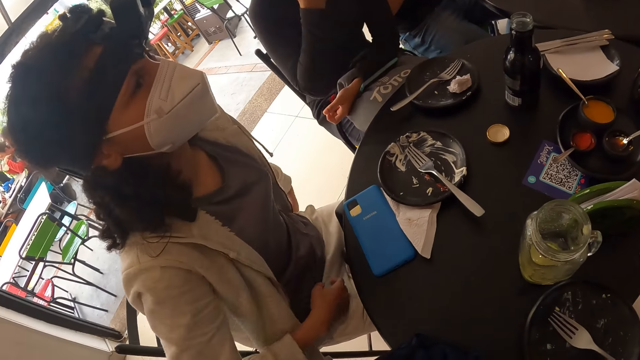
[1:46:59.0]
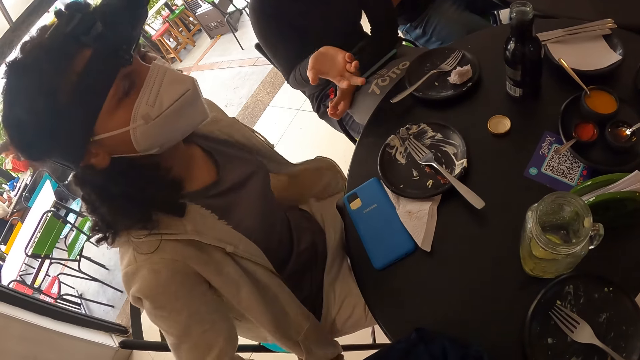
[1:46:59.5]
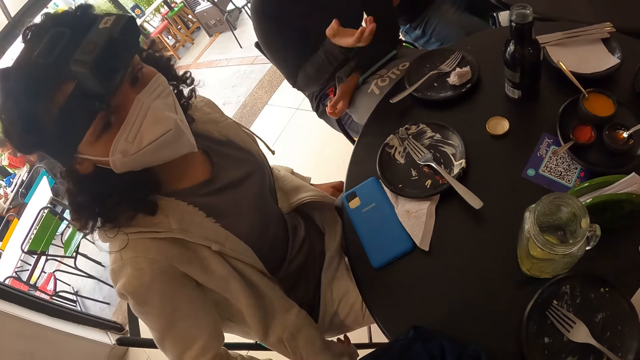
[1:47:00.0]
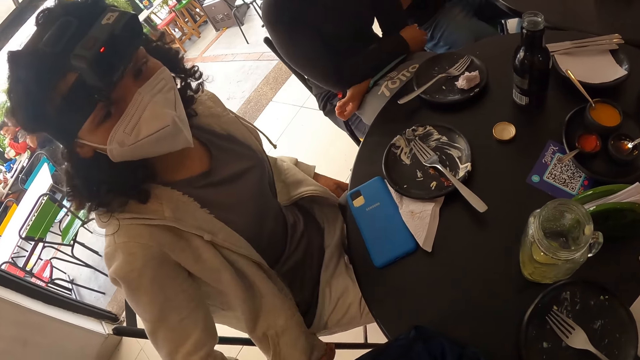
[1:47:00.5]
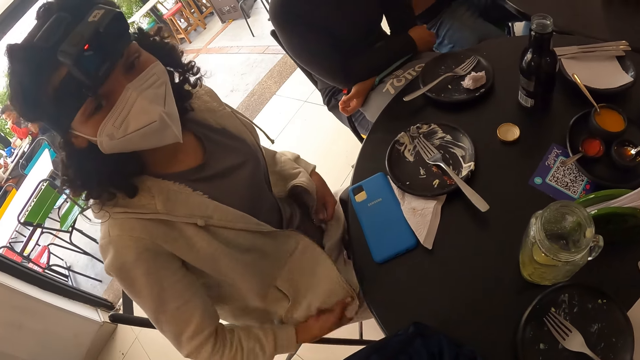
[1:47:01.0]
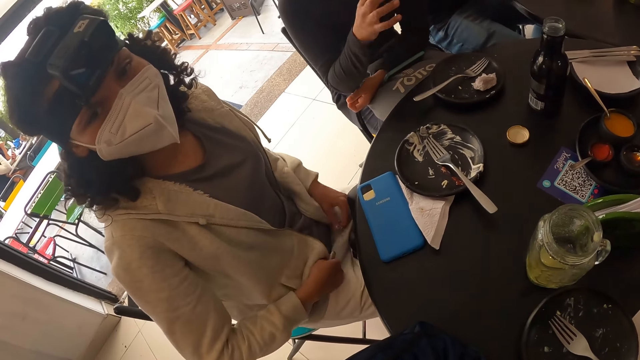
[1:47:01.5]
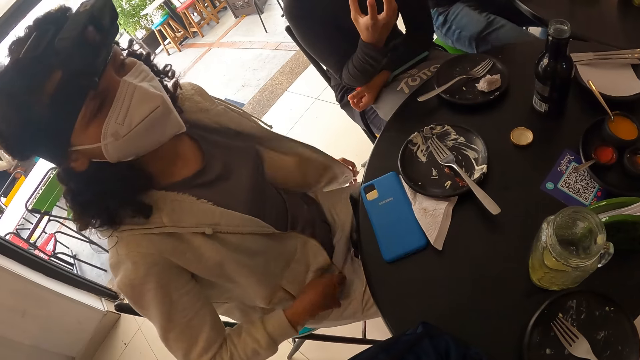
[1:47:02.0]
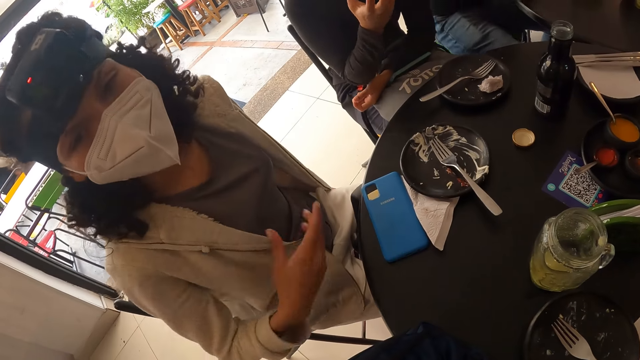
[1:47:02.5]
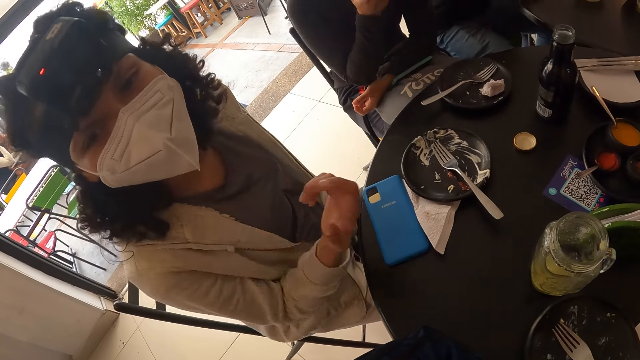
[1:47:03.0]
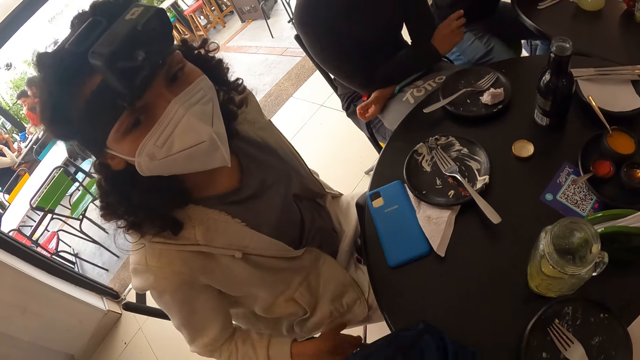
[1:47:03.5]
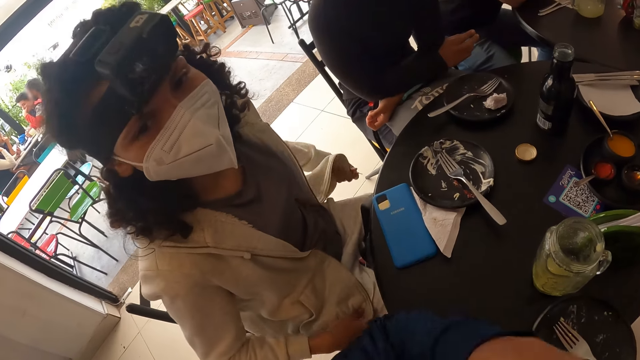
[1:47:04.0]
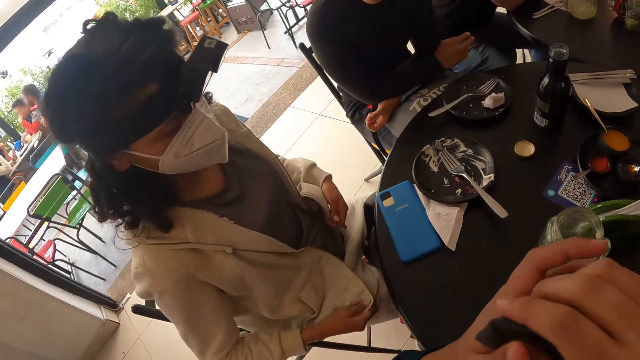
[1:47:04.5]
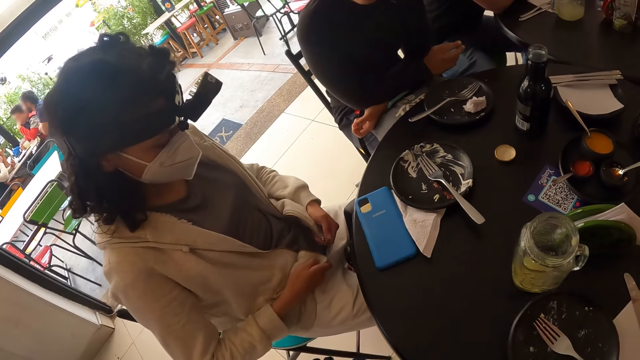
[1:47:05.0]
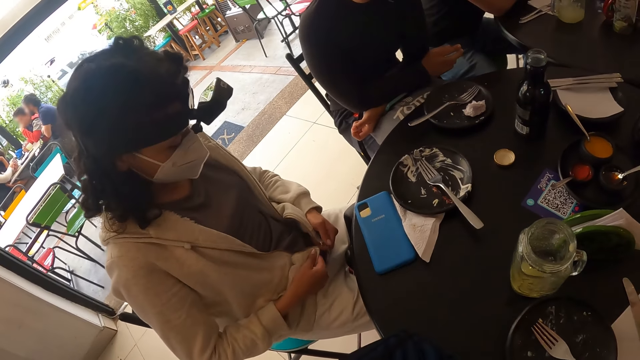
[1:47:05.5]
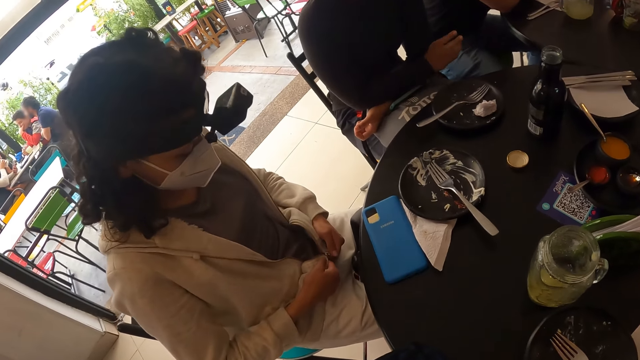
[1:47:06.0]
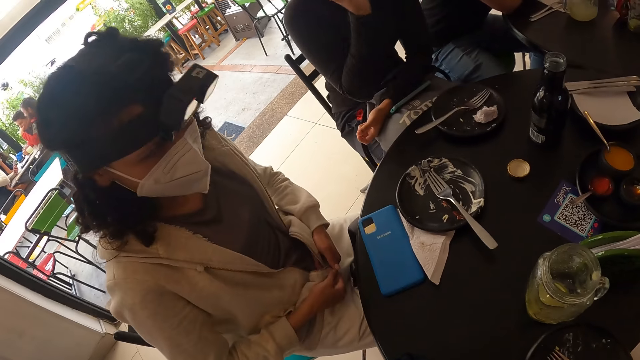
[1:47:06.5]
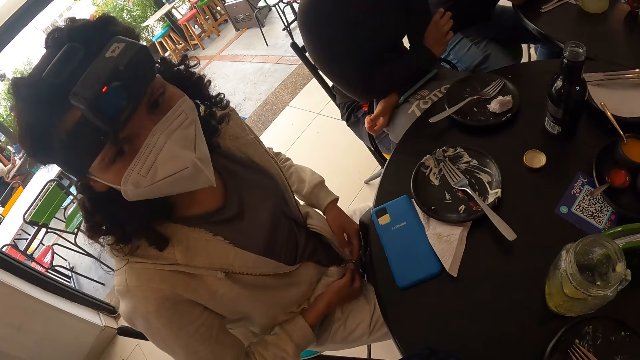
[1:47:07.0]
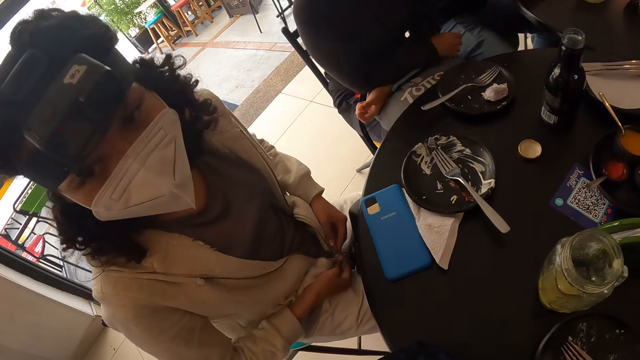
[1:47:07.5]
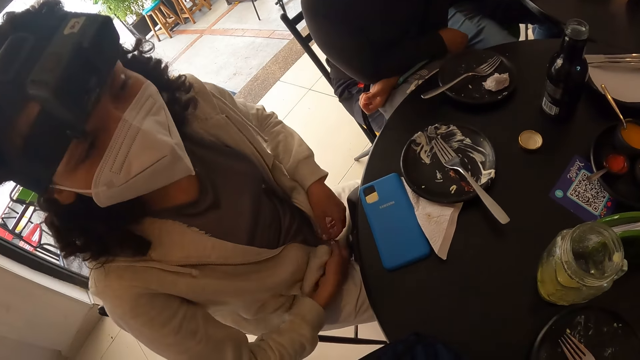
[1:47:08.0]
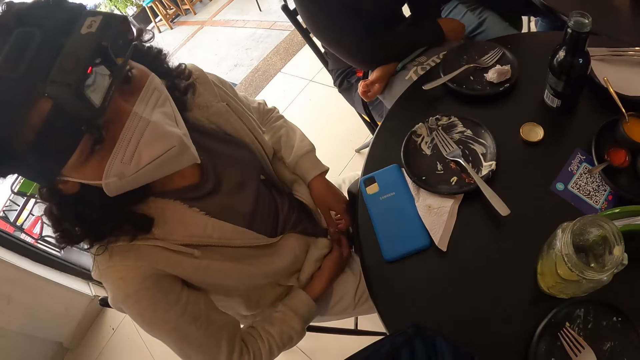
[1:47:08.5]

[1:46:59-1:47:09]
A lady holds her jumper. The camera wearer interacts with a woman. The lady moves her hands and closes her jumper. Another lady moves her hand.

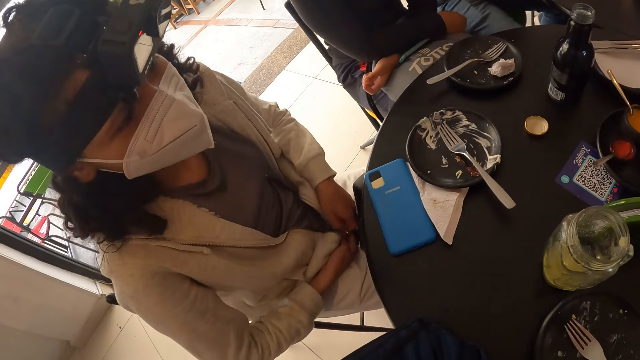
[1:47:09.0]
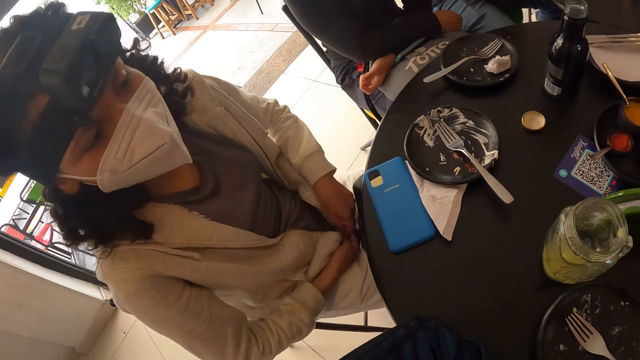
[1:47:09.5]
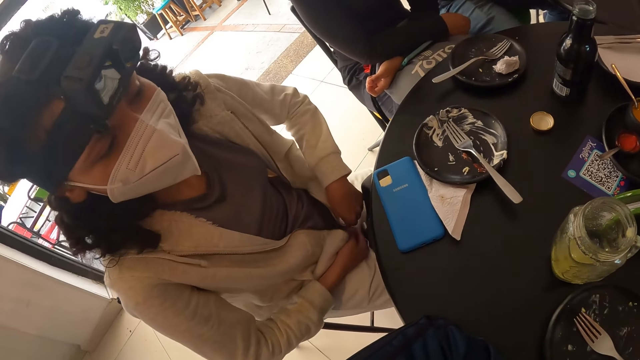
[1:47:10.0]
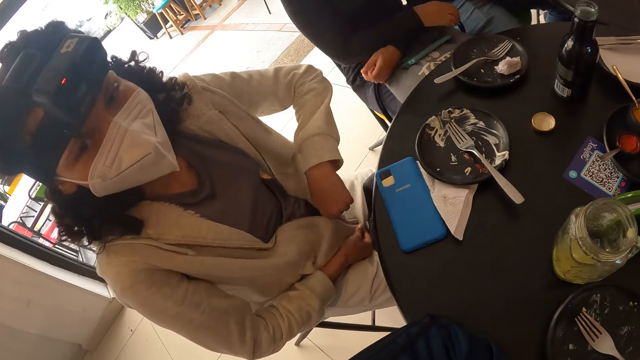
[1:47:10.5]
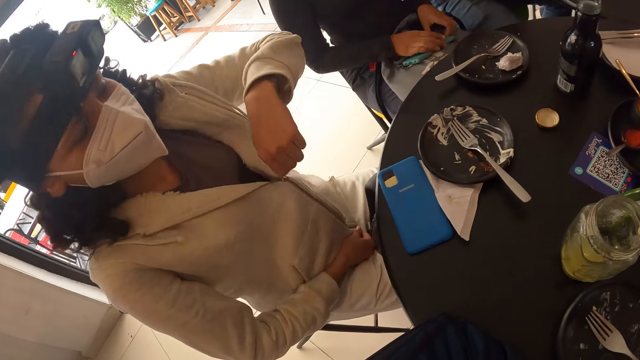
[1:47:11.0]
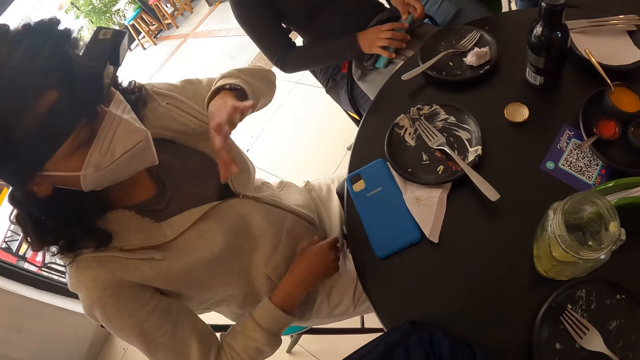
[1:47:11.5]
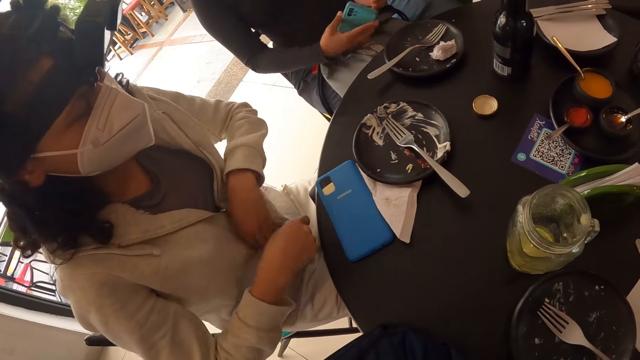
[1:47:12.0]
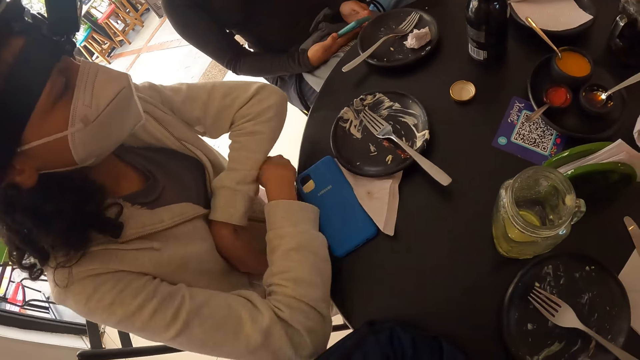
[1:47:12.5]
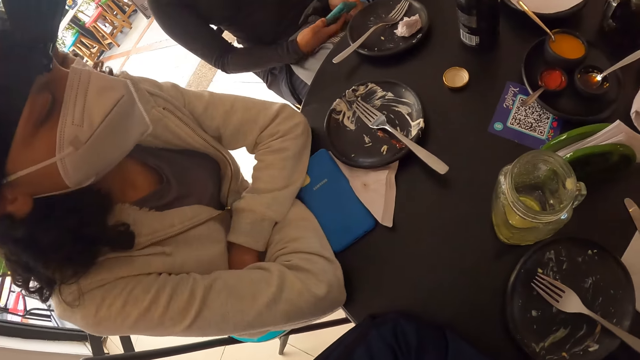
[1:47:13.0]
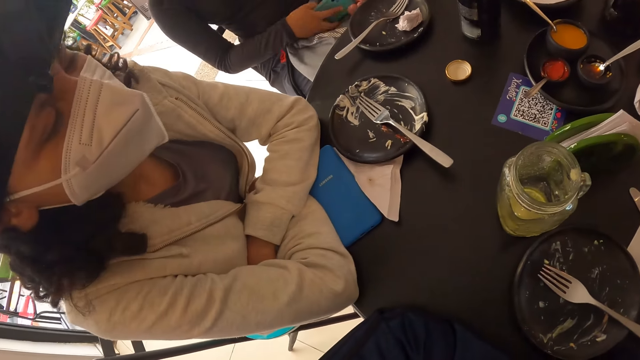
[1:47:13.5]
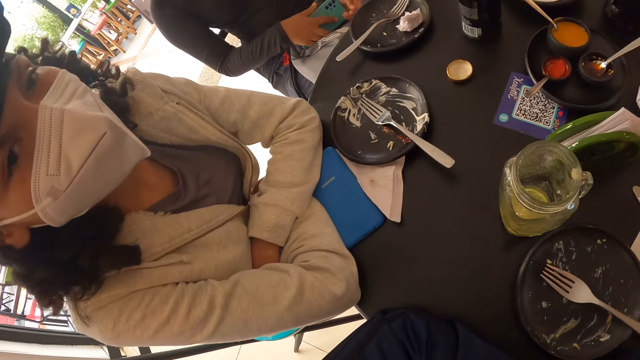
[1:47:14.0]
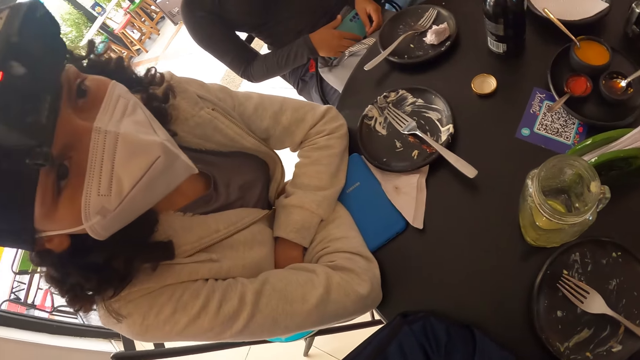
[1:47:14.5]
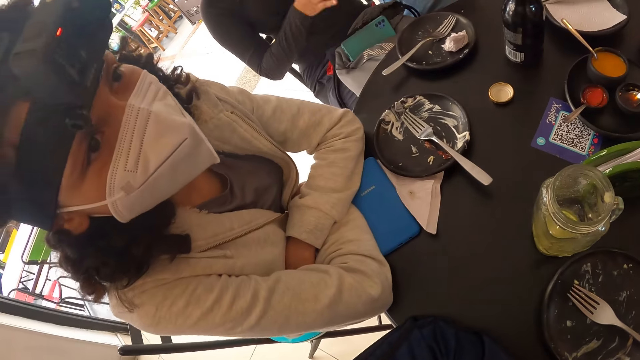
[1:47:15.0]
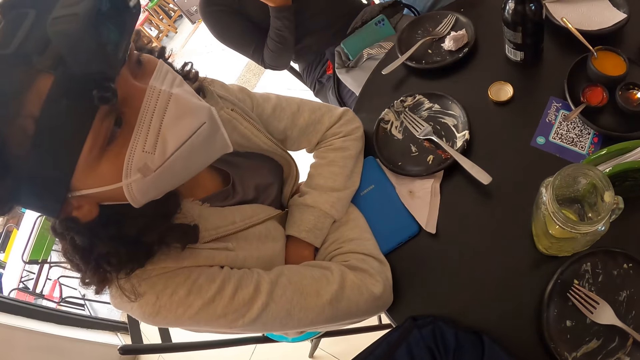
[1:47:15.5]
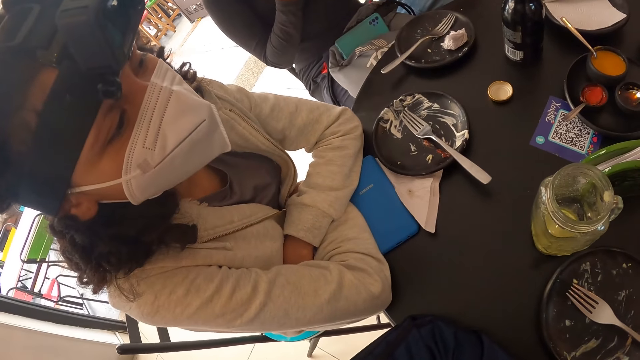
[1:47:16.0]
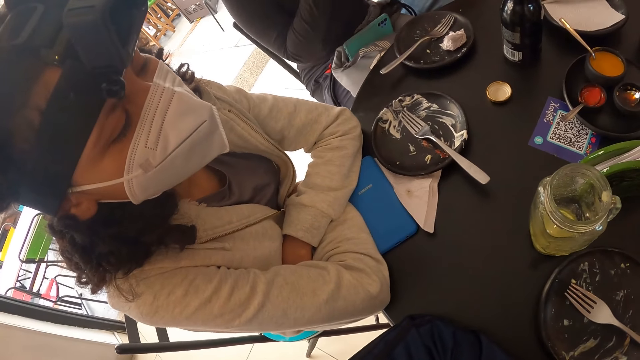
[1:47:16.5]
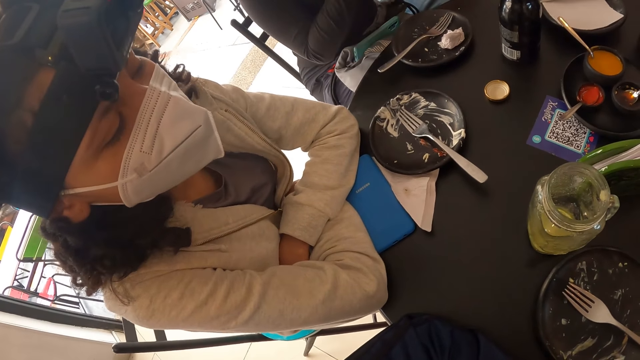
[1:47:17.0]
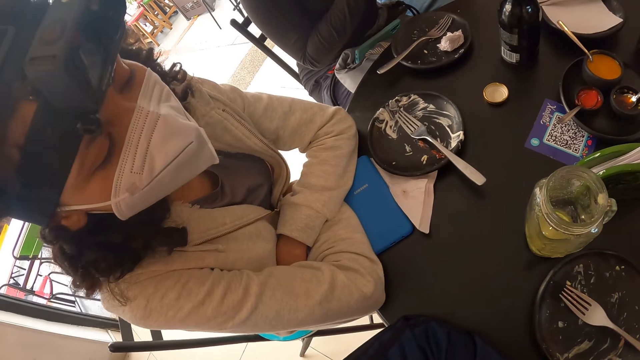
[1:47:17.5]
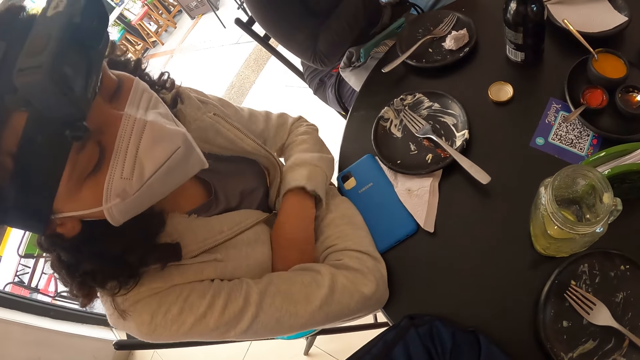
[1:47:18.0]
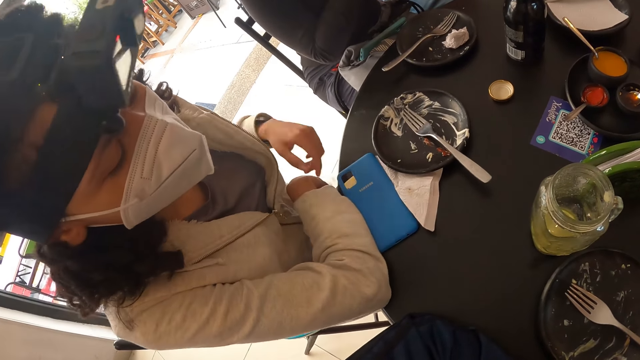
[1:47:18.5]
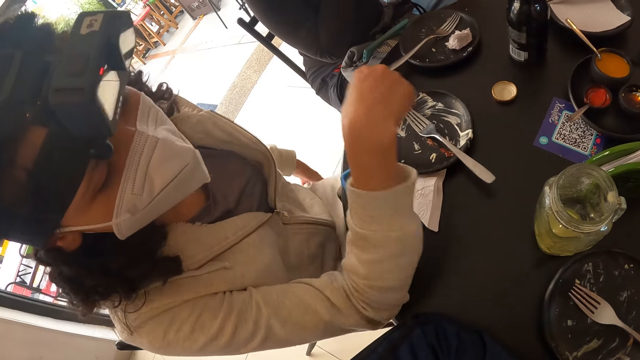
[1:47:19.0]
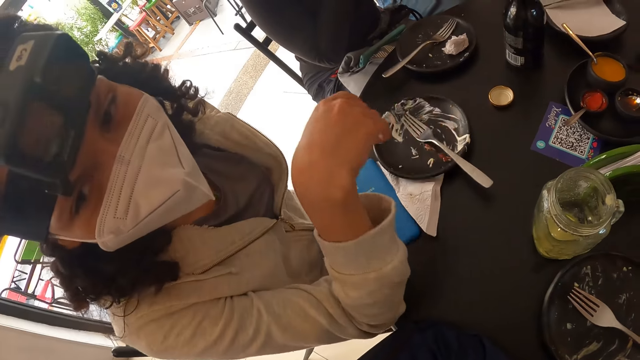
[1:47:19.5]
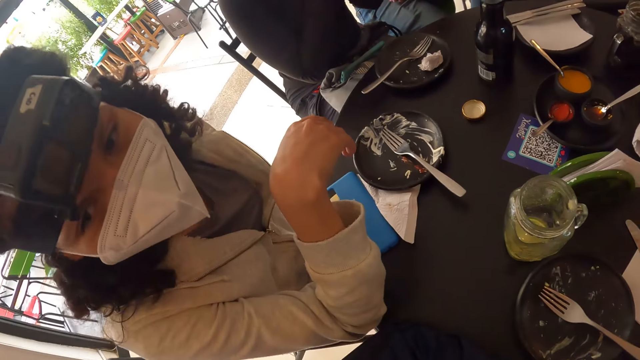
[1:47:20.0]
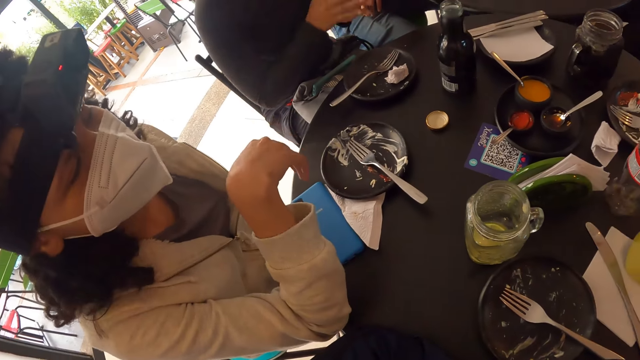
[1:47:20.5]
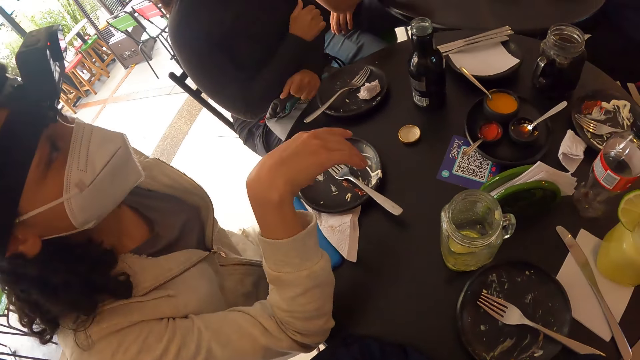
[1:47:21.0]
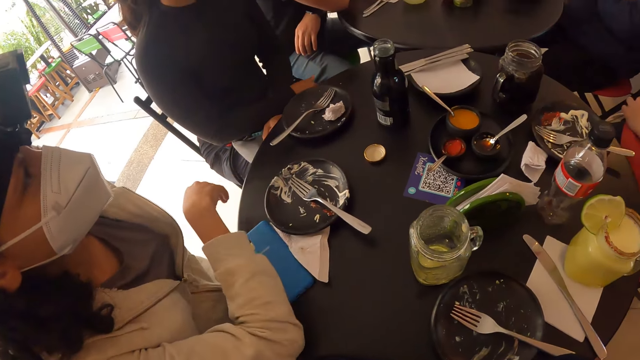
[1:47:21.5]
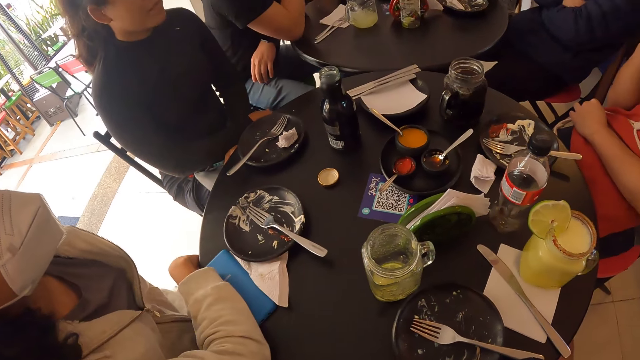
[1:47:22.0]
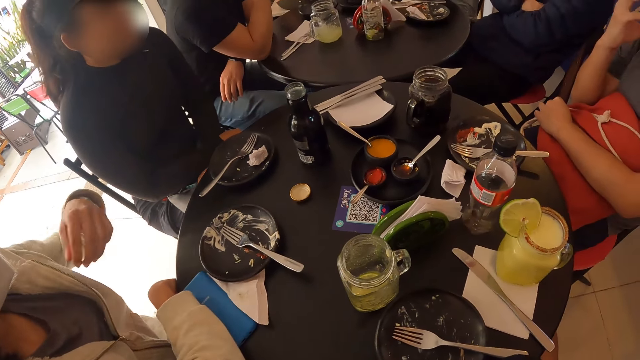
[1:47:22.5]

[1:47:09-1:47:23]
A lady picks up her phone. Another lady moves her hand and puts her hands on the table. The first lady moves her hands. The other lady moves her hand. A woman drops her left hand behind her back. The first lady moves her hands.
